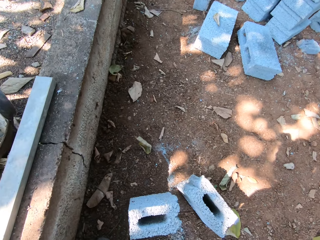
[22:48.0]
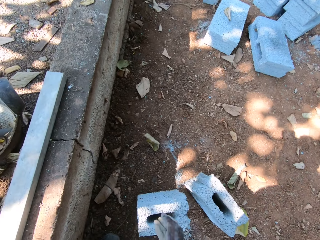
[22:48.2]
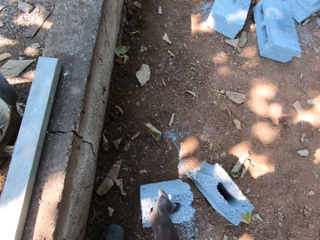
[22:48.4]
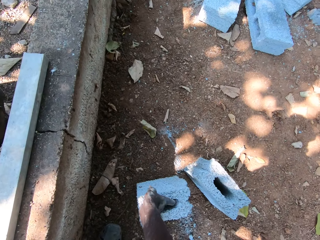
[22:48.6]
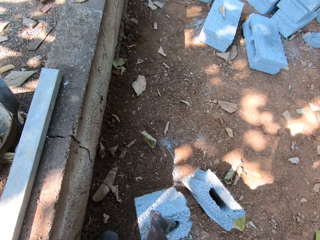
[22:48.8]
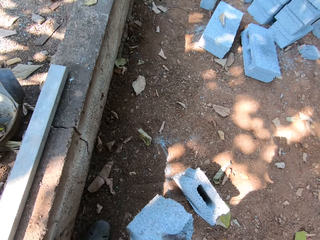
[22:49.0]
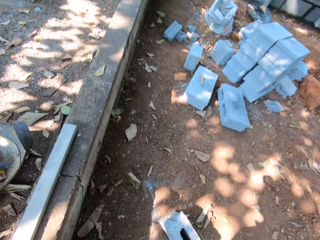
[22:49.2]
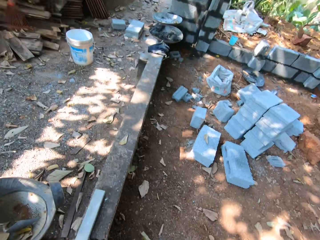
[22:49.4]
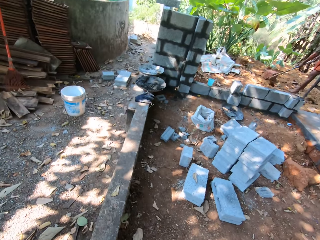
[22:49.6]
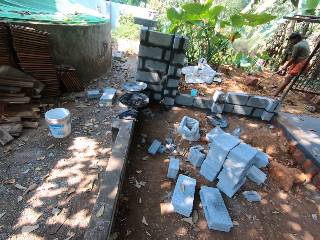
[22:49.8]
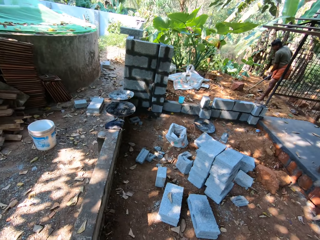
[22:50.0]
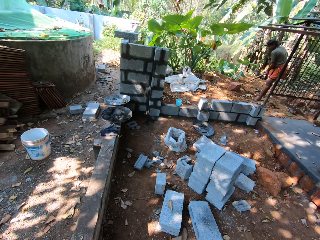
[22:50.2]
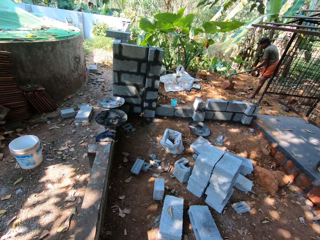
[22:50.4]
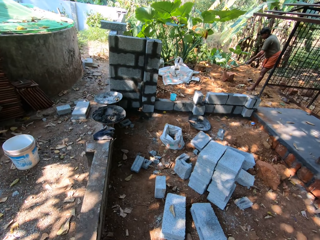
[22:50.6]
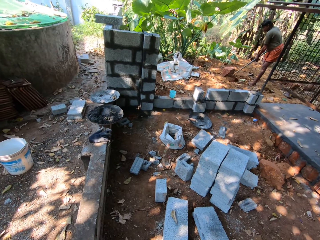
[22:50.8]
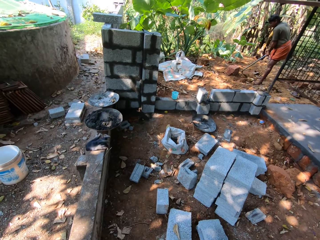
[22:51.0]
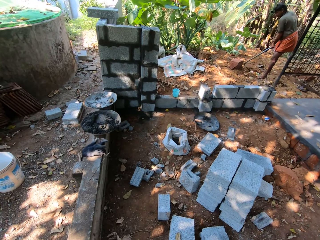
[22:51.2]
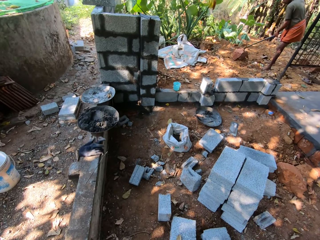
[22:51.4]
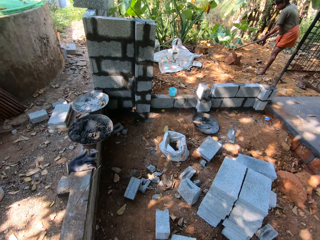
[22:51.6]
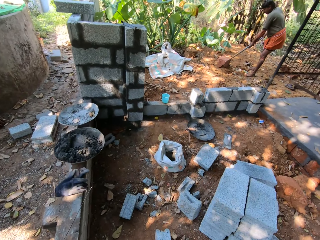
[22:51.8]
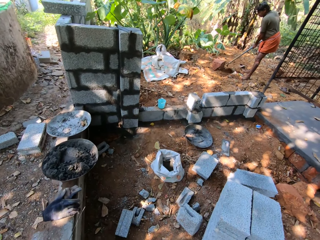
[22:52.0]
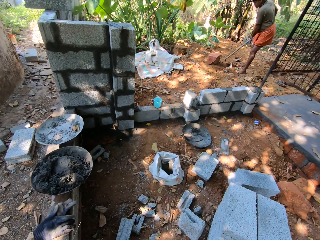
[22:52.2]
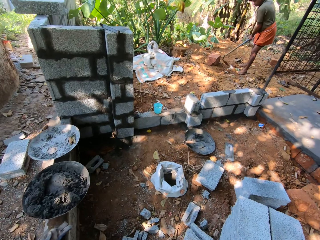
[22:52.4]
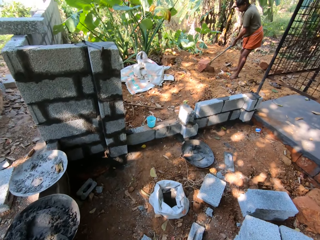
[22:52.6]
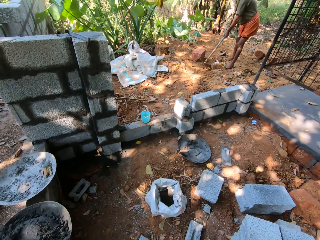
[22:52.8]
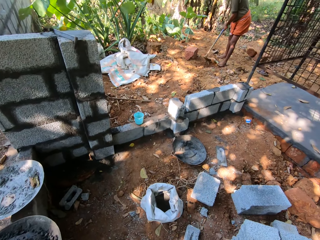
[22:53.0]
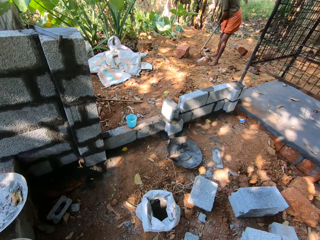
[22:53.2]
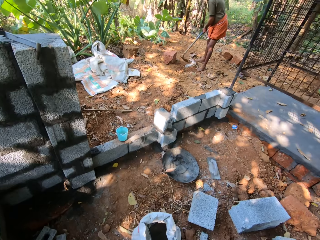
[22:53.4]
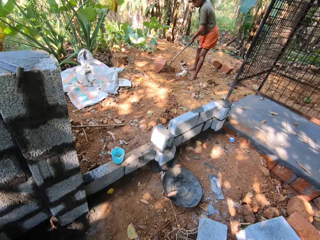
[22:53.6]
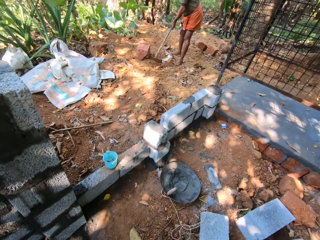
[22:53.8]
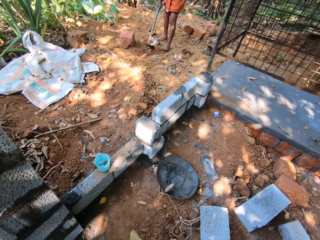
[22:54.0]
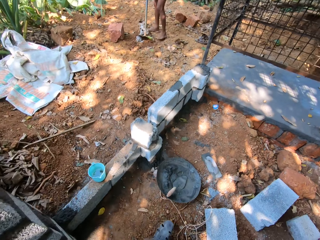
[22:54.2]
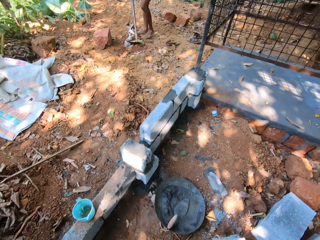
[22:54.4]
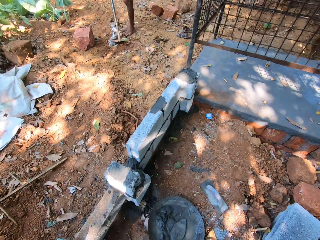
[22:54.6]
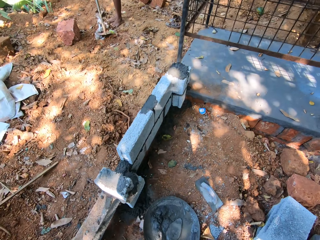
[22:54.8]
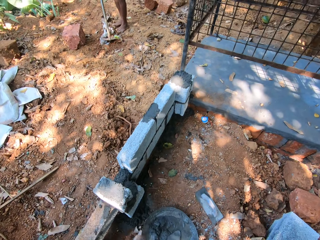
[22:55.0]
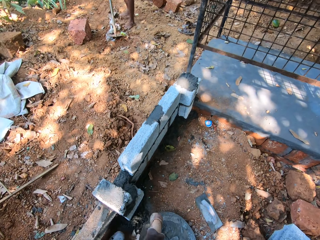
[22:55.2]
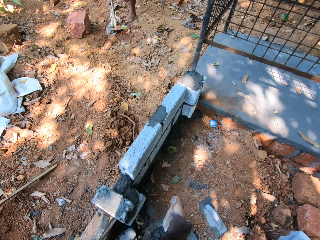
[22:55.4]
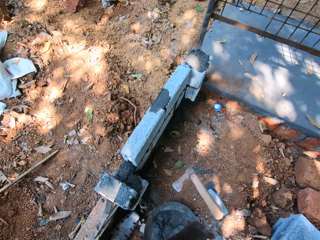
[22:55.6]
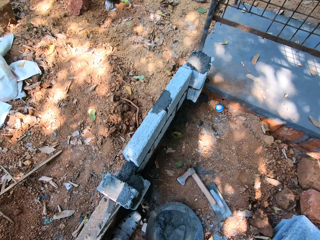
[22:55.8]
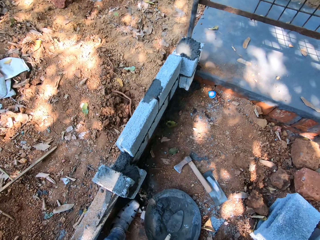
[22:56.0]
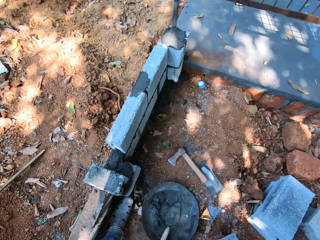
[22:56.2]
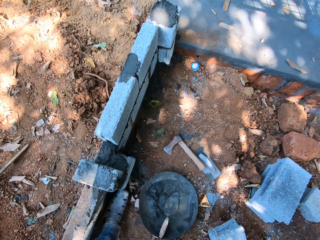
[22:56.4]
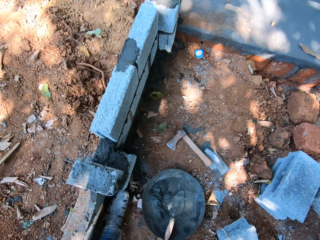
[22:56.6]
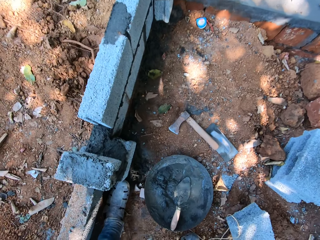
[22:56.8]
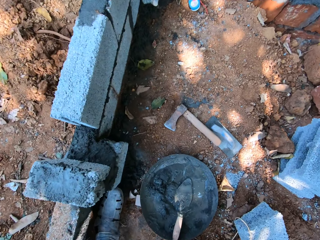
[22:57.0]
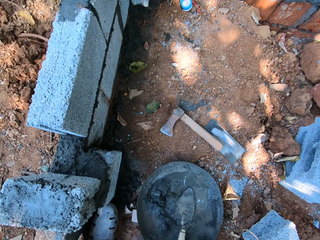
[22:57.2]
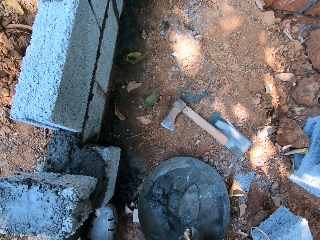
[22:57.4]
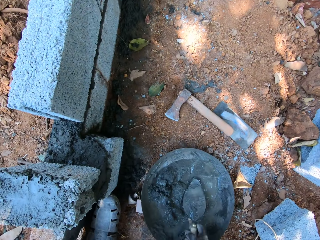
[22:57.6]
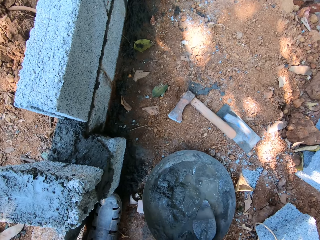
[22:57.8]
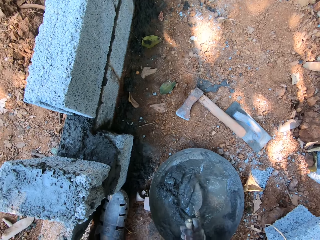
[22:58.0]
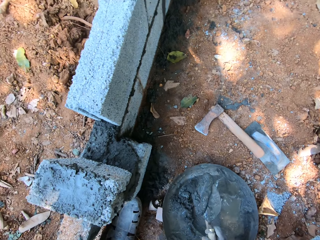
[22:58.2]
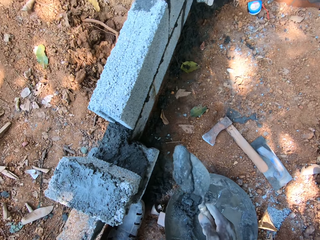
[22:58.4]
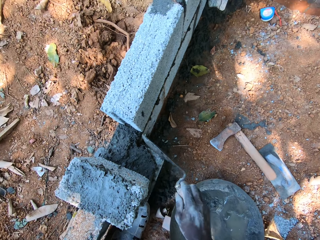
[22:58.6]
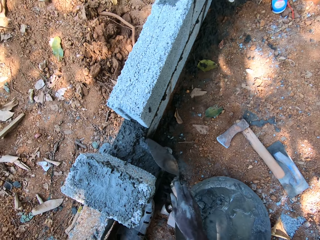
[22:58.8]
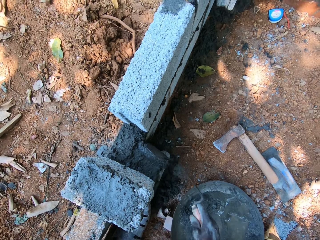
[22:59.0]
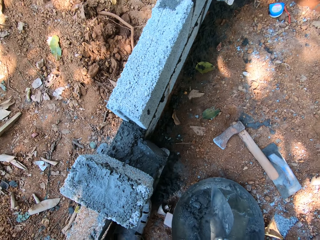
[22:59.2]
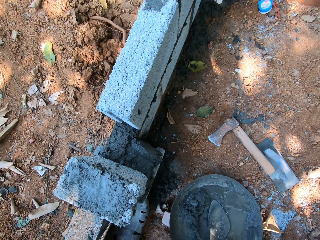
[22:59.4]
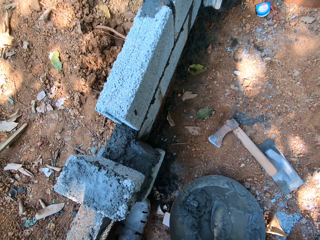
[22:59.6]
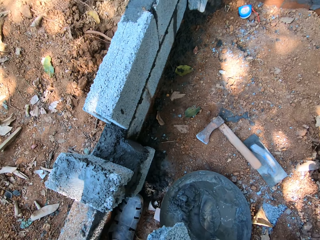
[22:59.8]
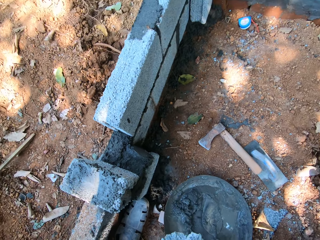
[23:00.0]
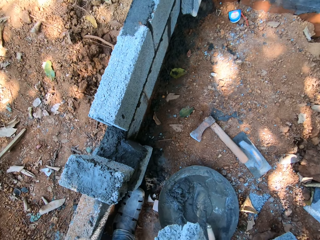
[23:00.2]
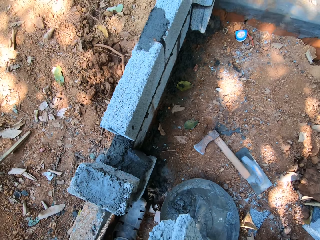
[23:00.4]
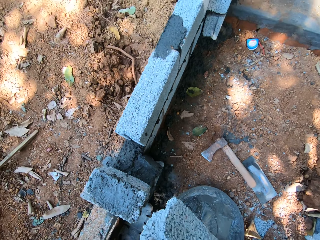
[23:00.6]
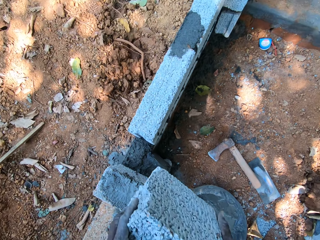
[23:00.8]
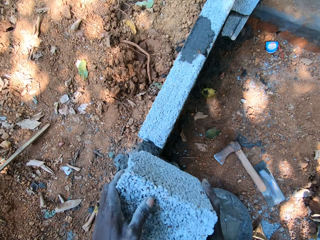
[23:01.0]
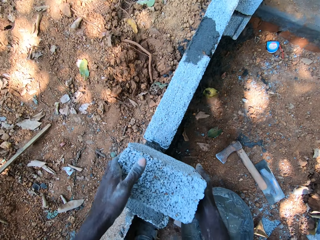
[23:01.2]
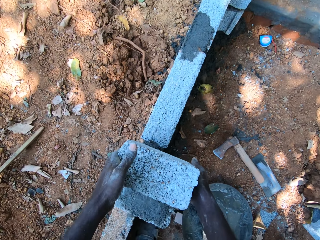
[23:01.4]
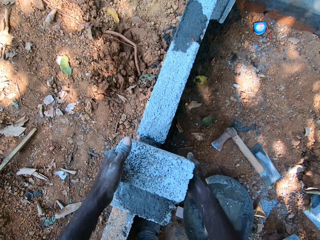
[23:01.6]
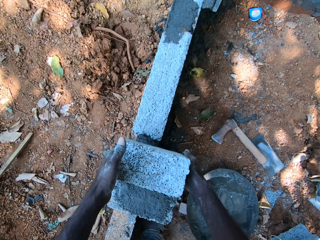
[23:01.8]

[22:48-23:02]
The camera wearer carries the fragment of the block from the ground with his right hand. He picks up the stone. A man tills the ground with a digging hoe in his hands. The camera wearer walks towards a fence with the fragment of the block in his right hand. He drops the axe in his left hand on the ground. He picks a trowel from a pan of mortar on the ground with his right hand. He packs mortar from the pan with the trowel in his right hand. He pours the mortar in the trowel in his right hand on the fence. He drops the trowel in his right hand in the pan. He picks up the stone.

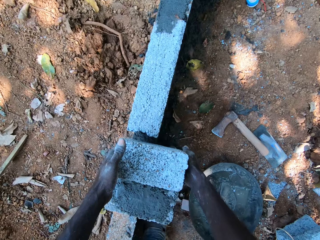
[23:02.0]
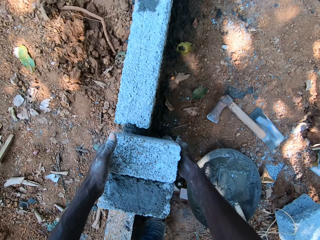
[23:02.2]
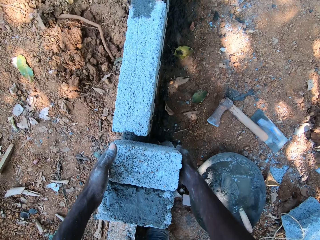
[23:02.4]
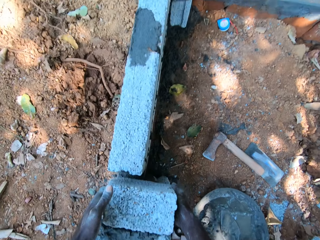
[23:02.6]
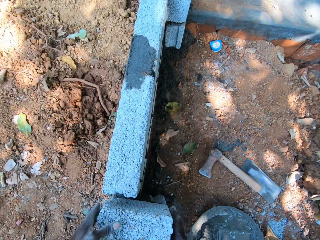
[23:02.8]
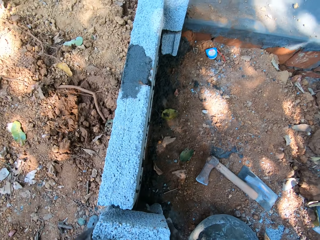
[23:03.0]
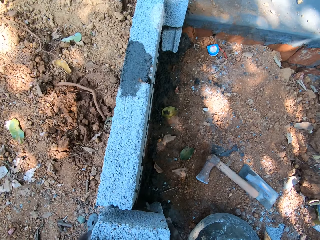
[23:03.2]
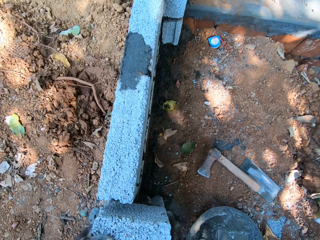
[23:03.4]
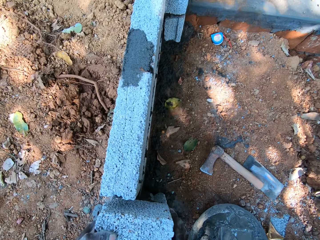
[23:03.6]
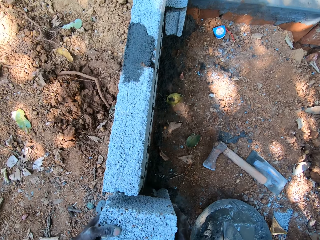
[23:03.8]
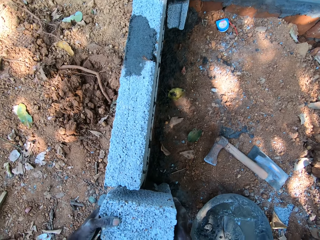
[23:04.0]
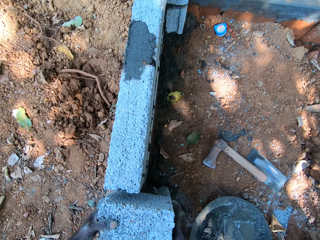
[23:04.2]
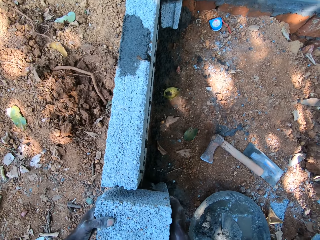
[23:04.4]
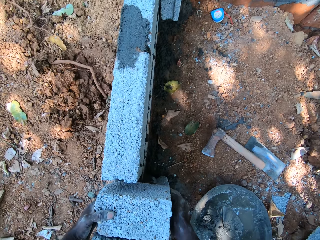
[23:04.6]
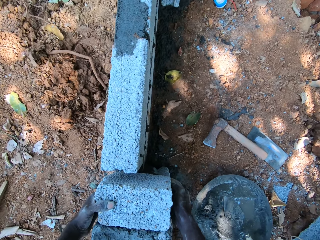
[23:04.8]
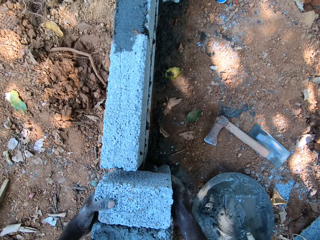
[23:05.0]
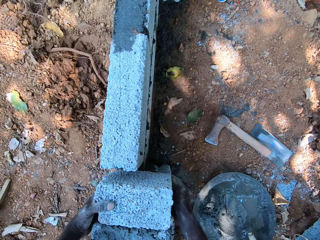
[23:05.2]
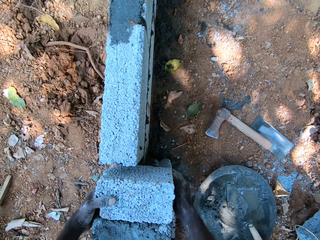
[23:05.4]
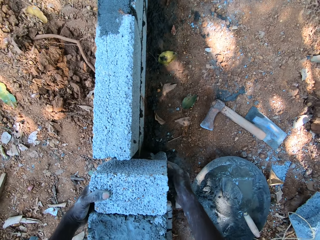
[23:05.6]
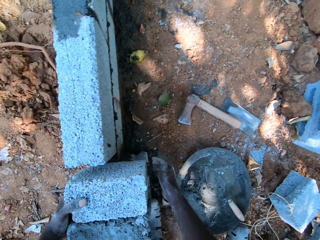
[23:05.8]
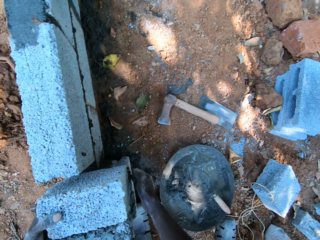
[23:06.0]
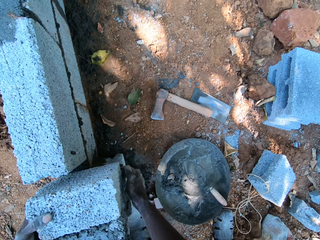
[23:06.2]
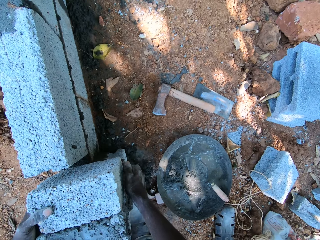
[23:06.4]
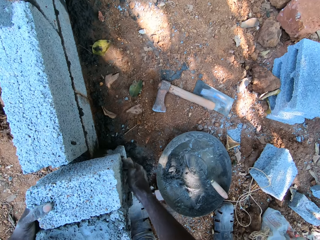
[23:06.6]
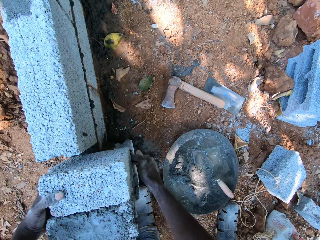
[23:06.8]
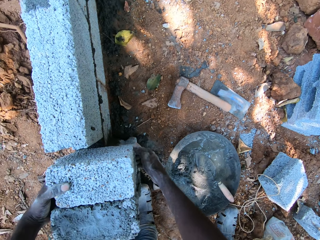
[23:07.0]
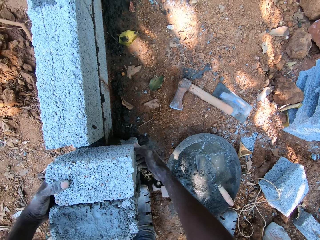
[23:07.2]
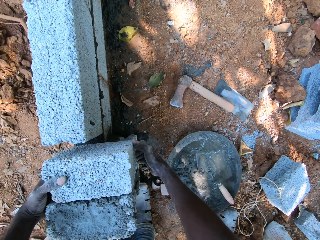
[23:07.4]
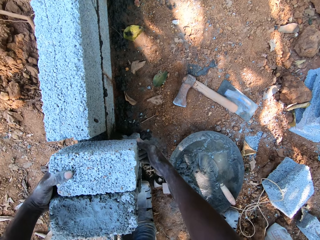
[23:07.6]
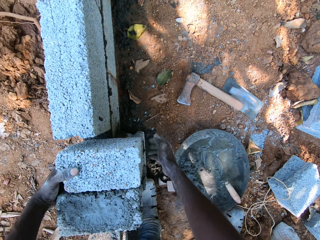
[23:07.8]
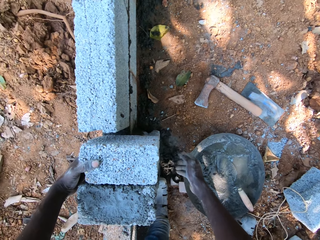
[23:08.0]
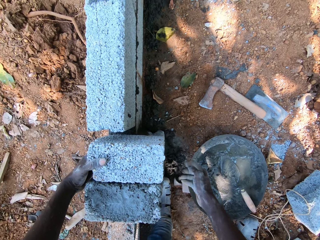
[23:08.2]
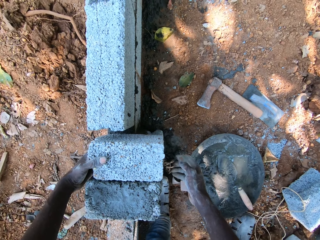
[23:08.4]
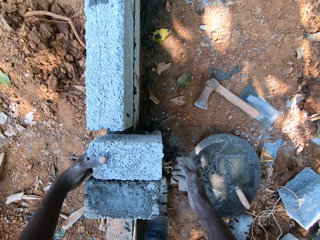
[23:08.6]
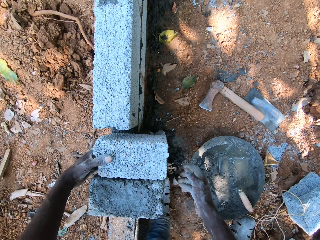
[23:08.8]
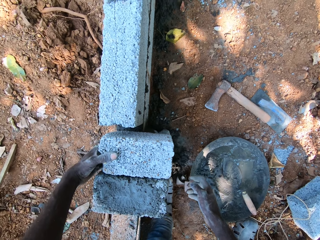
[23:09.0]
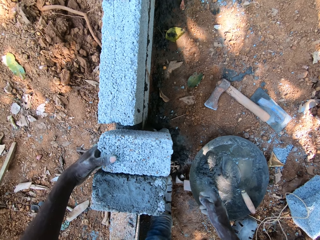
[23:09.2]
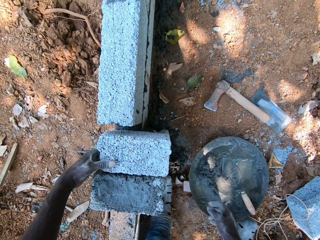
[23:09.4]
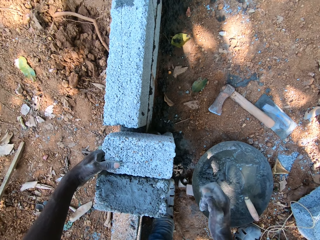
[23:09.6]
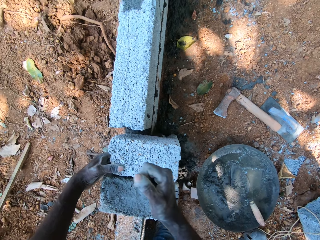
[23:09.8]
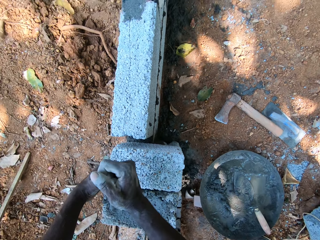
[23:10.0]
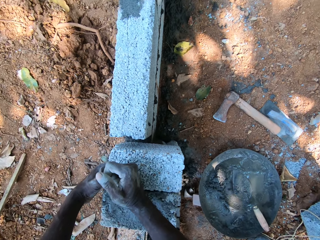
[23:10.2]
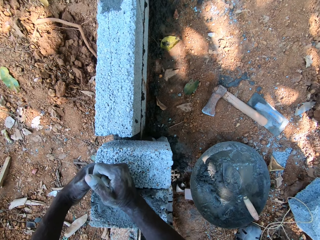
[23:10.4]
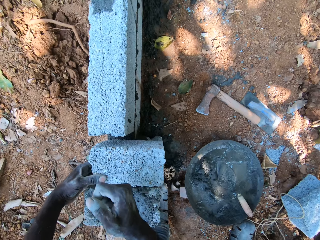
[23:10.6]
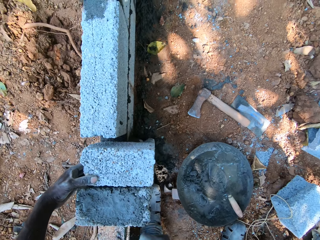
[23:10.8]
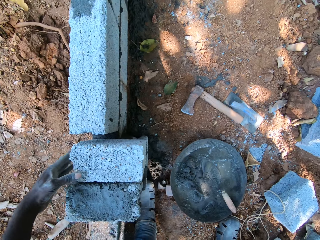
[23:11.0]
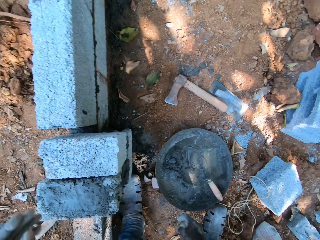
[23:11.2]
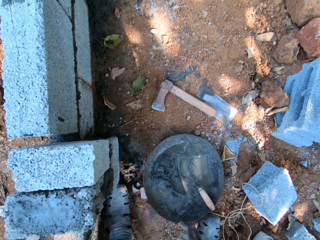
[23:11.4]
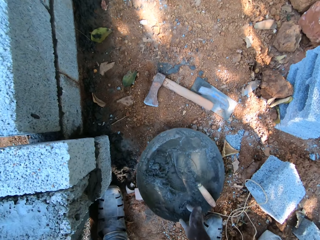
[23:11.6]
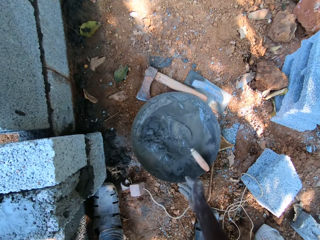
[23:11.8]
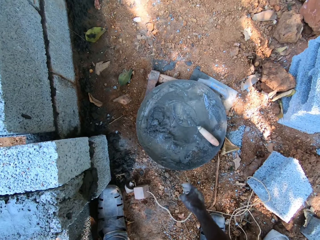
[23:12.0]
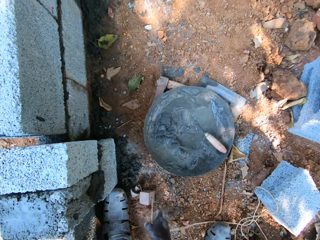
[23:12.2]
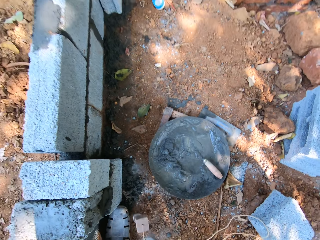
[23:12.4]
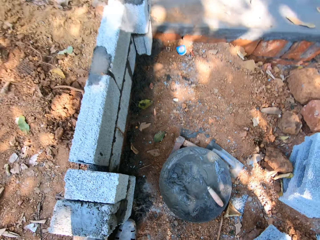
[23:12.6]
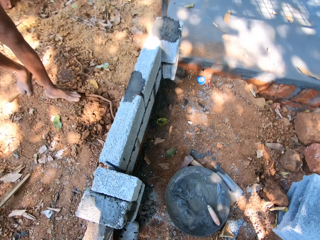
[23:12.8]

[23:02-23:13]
The camera wearer sets the fragment of block in his hands on the fence. The man converses with the camera wearer. The camera wearer hits the fragment of block on the fence with his right hand. He takes his left hand off the fragment of block on the fence. He pushes the pan on the ground with his right hand. He picks a plumbing rope from the ground with his right hand.
